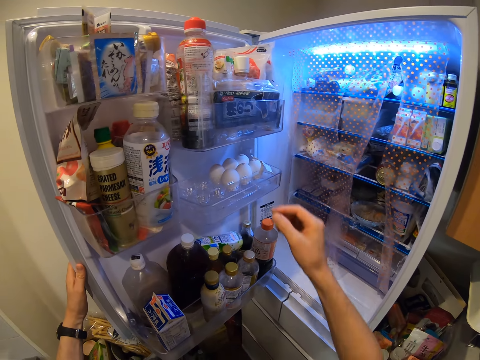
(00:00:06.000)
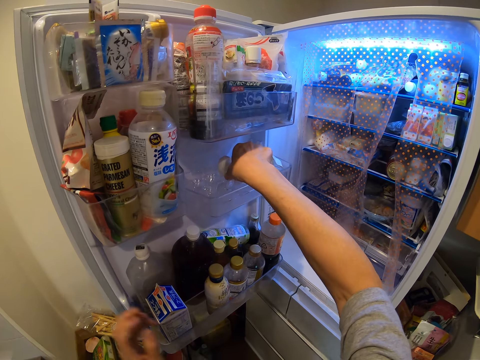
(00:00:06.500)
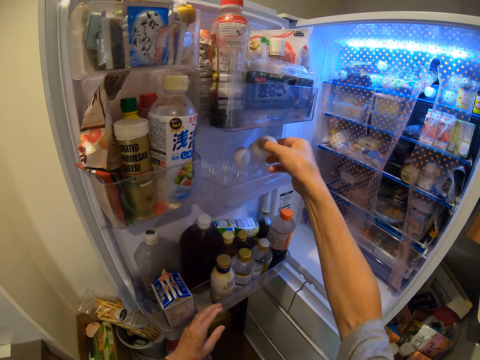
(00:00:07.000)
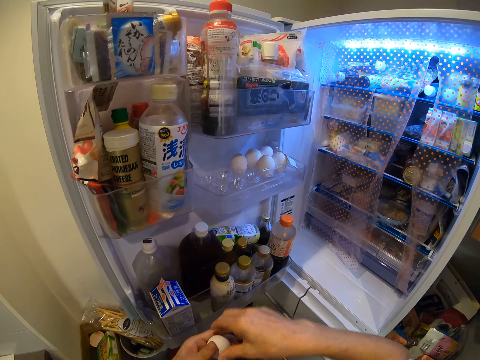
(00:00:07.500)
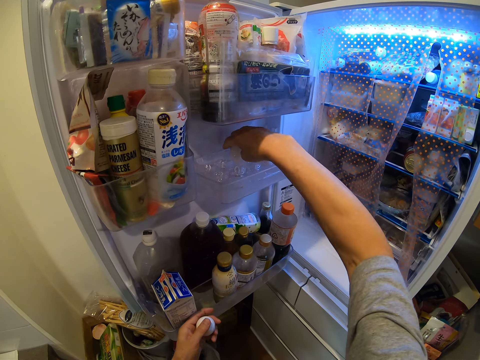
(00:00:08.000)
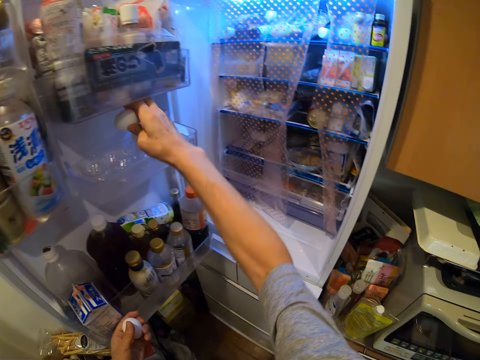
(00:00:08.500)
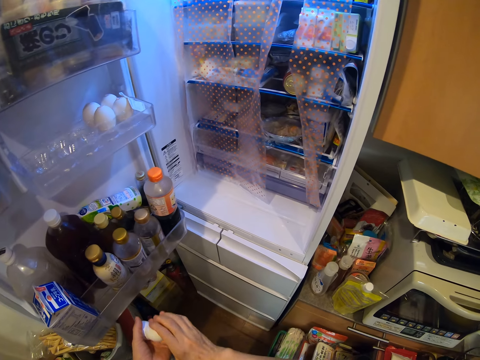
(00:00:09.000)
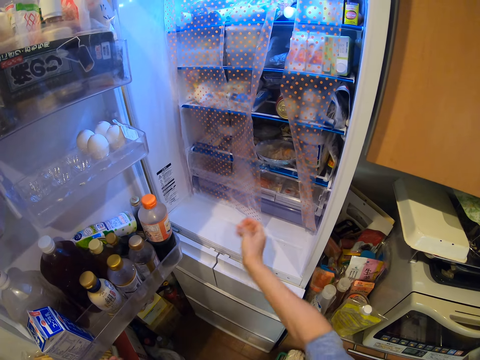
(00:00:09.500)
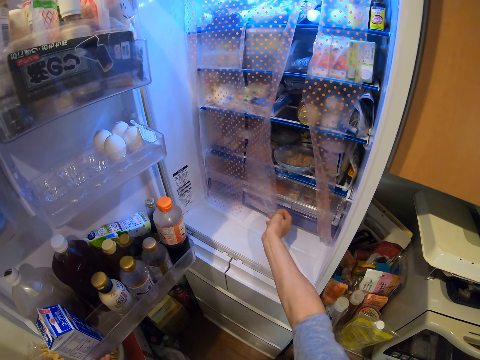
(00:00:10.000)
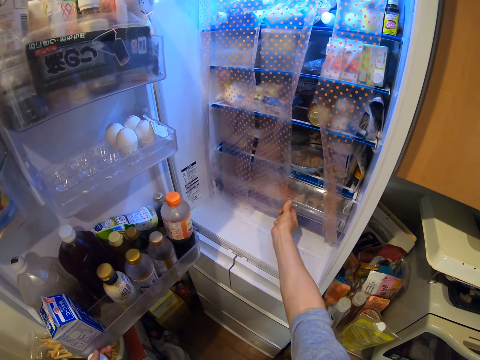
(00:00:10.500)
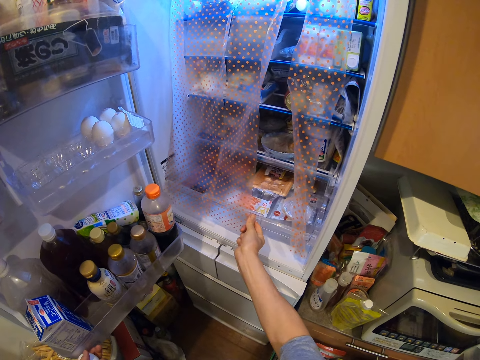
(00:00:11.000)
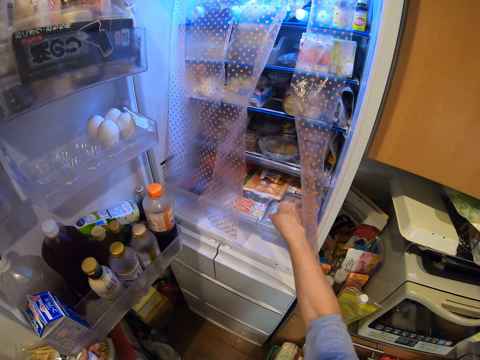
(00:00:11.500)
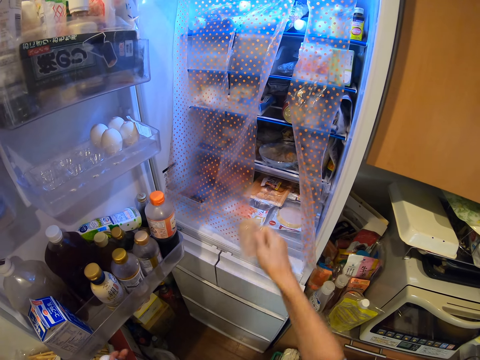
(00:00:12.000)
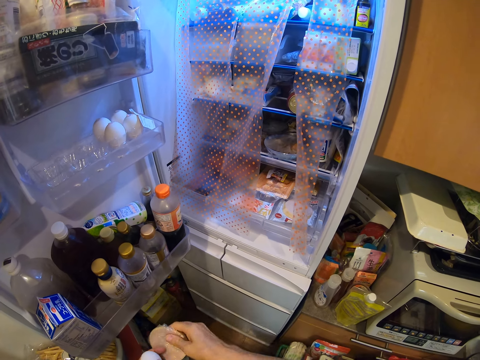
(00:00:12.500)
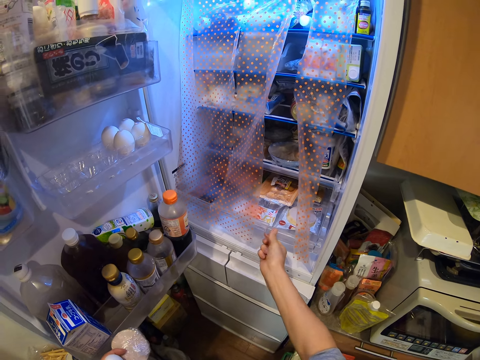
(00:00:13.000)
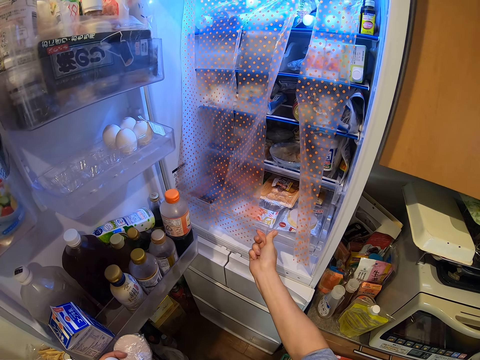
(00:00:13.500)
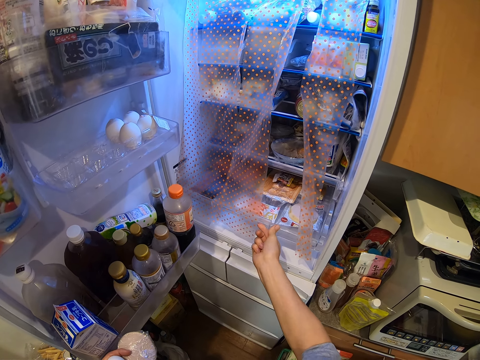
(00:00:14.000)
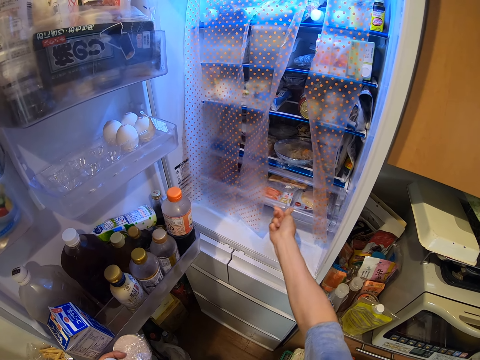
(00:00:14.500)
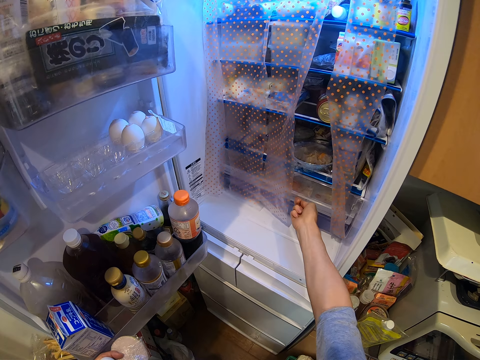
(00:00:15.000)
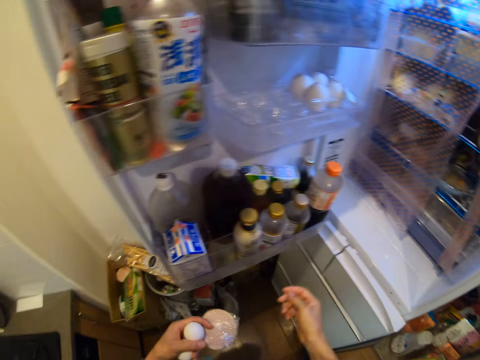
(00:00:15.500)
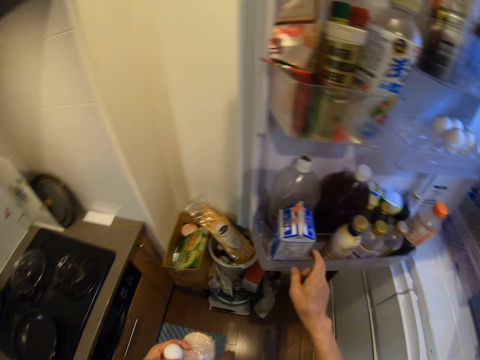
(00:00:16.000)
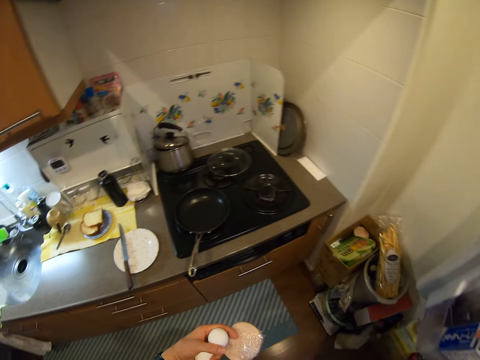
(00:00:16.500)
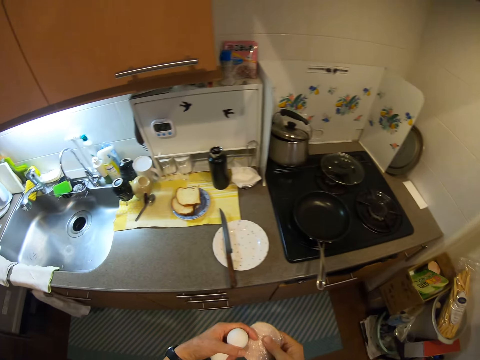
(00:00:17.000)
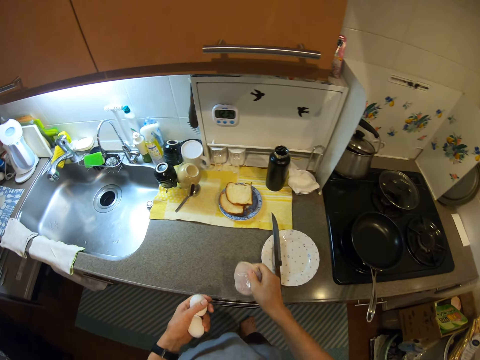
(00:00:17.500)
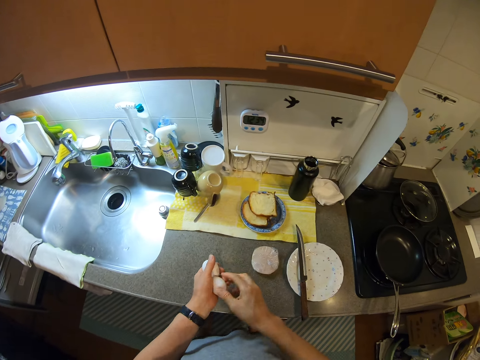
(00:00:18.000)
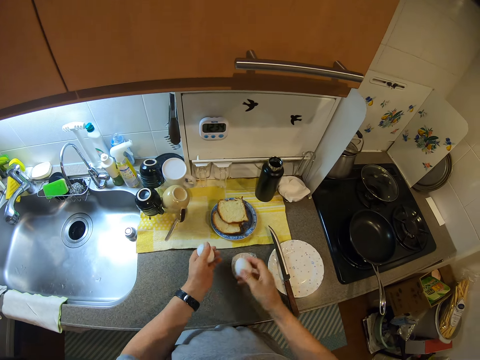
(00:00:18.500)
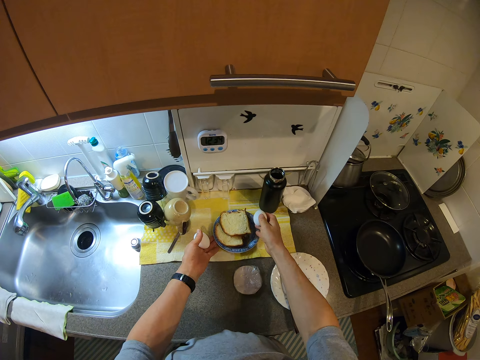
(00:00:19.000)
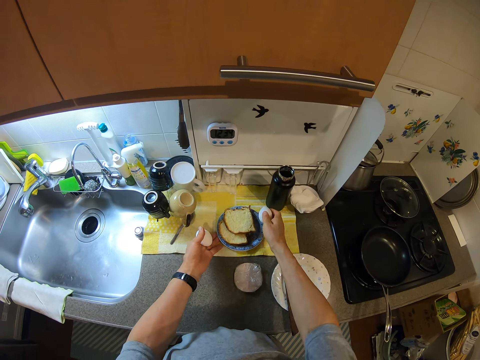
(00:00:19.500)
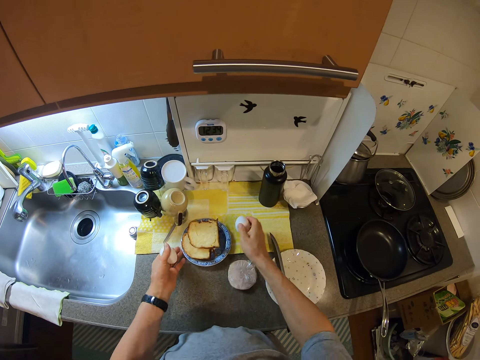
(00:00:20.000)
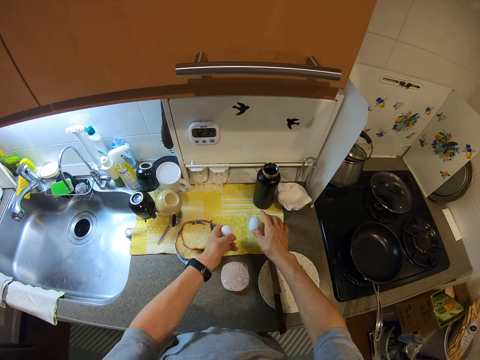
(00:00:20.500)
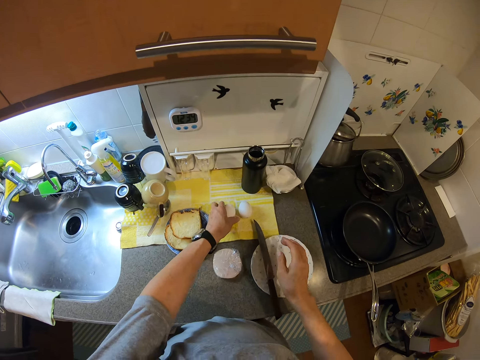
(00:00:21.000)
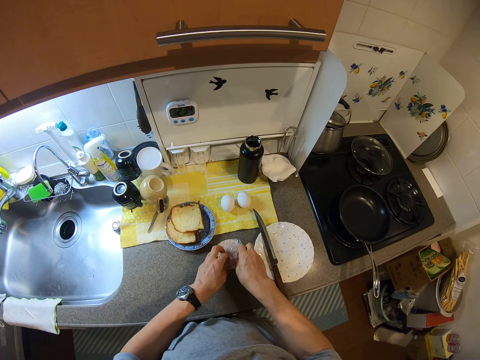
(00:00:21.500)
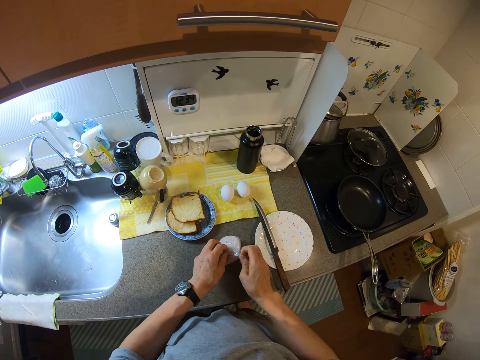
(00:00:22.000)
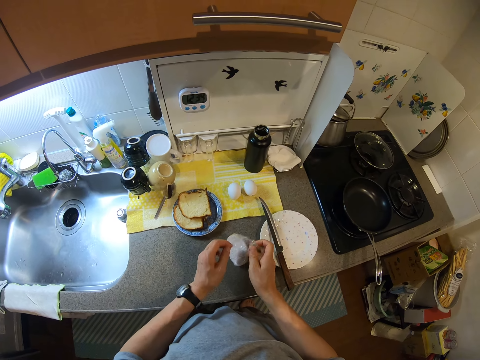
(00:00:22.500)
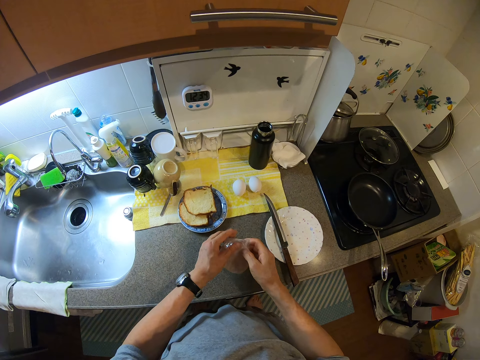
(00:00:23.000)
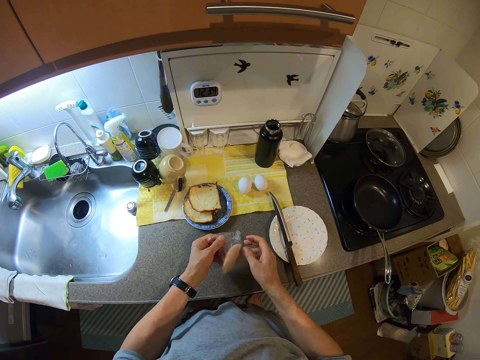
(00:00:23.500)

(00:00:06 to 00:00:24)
The camera wearer picks an egg. They pick another egg. They open a fridge drawer. They pick wrapped deli meat. They close the fridge drawer. They close the fridge. They put the deli meat on a countertop. They separate the egg. They move a plate of bread. They drop the egg on a mat. They drop another egg on the mat. They unwrap the deli meat.

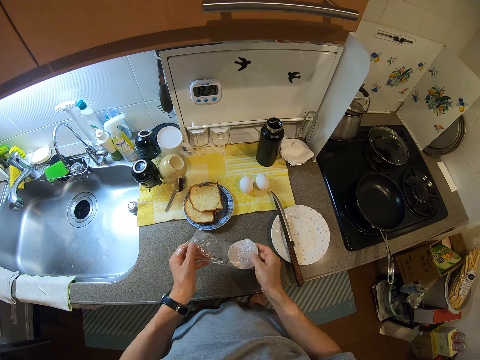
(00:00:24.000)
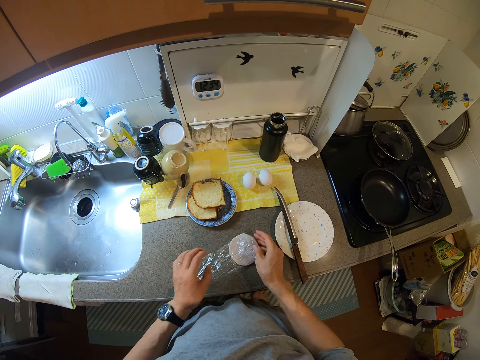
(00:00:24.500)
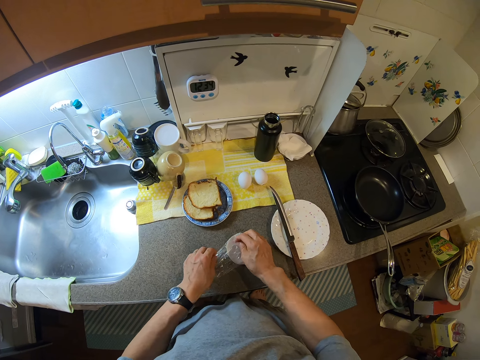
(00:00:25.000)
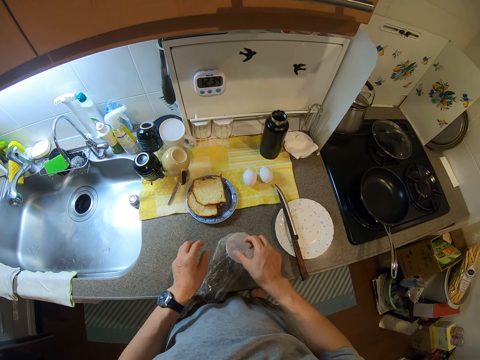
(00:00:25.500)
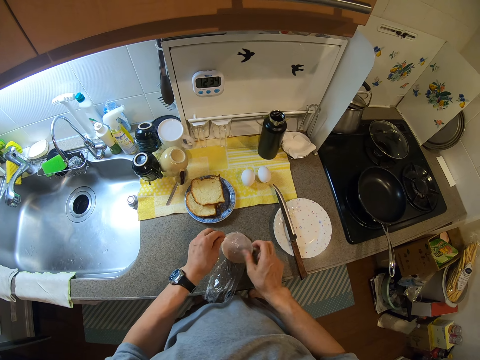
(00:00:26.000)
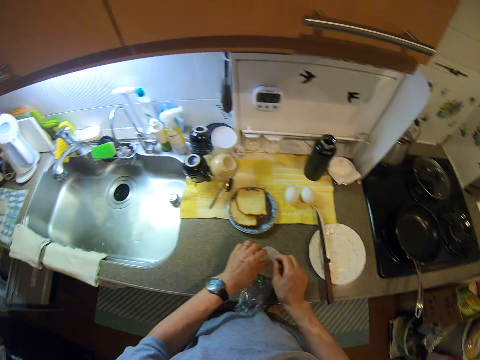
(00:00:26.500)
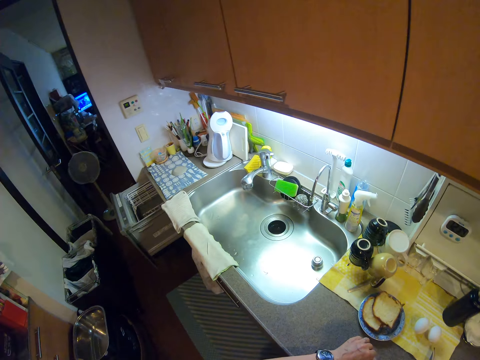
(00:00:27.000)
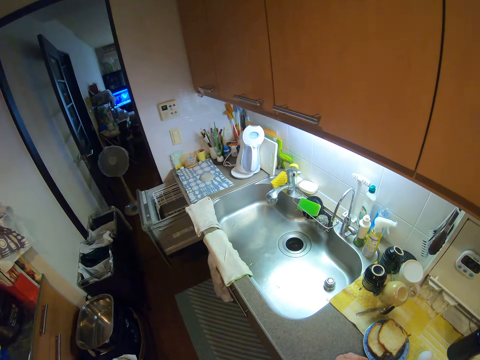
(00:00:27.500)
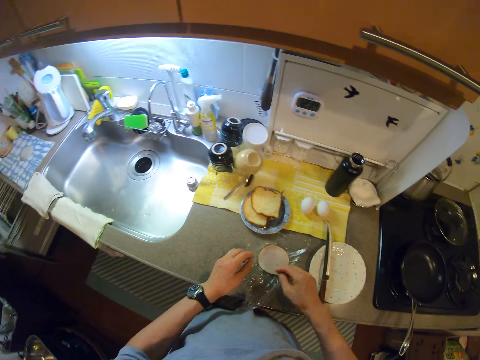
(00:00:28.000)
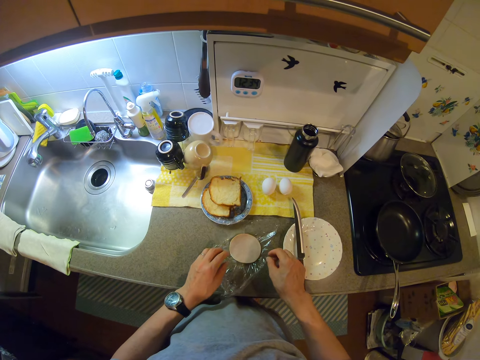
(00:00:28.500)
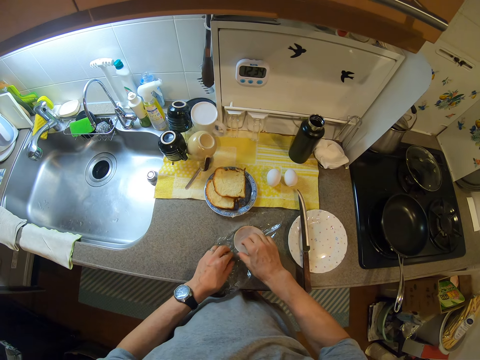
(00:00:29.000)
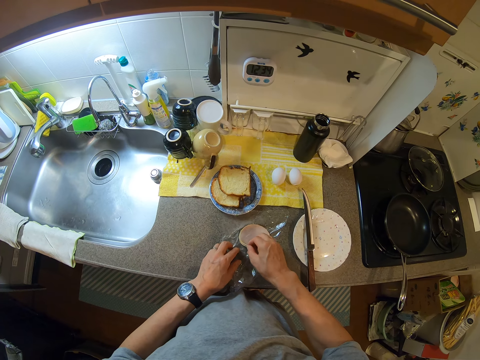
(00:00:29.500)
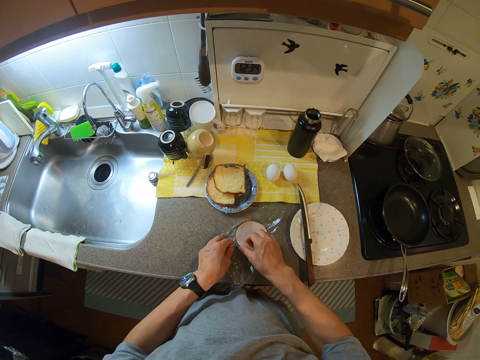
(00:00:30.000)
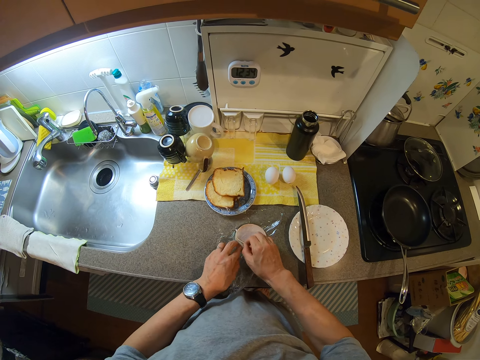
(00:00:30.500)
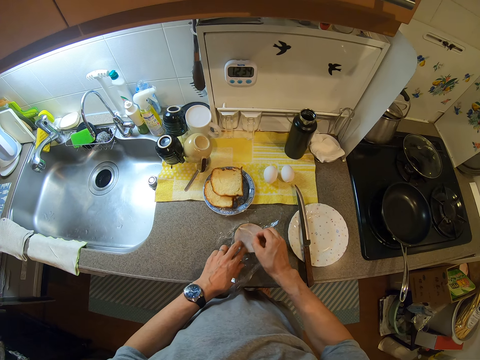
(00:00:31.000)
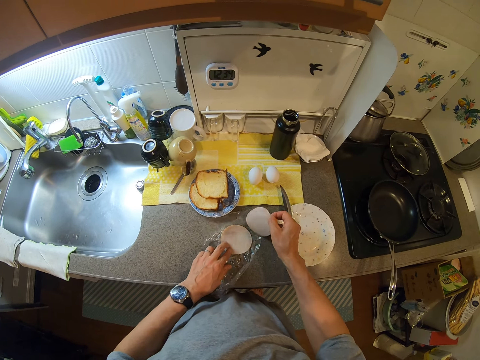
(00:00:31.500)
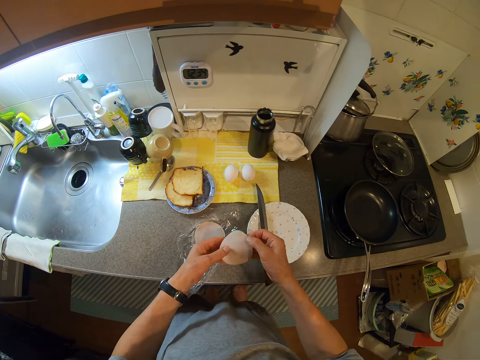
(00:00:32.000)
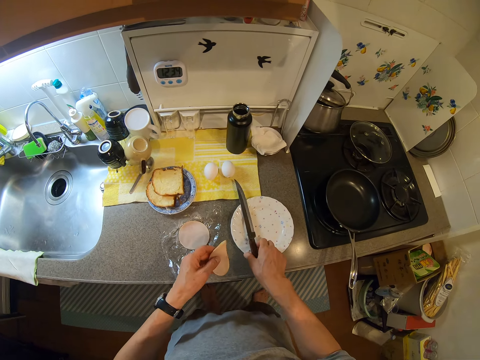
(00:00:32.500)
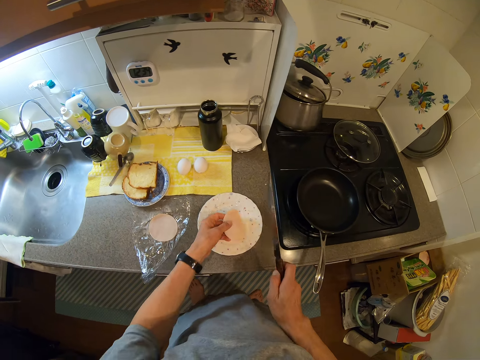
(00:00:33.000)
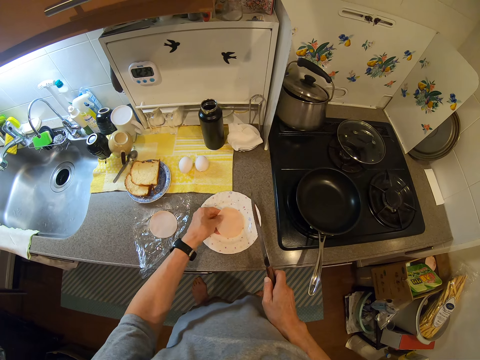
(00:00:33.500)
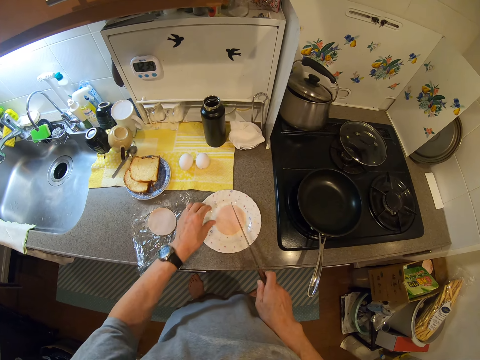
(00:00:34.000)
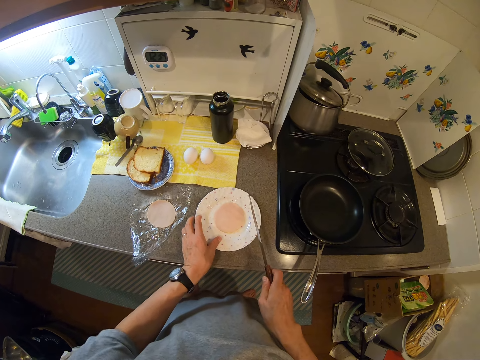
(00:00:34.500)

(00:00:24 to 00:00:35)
The camera wearer moves a camera. They pick bacon. They pick a knife. They drop the bacon in a plate.
